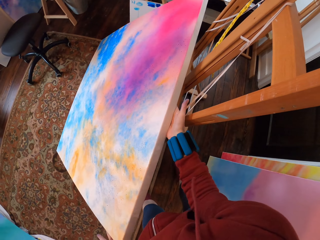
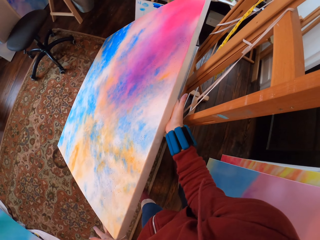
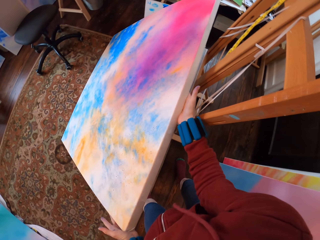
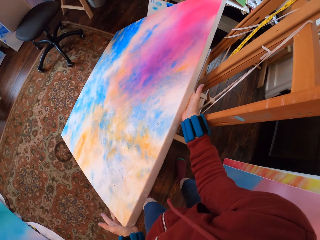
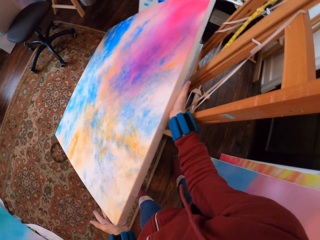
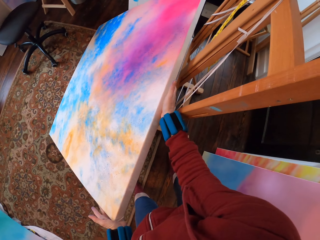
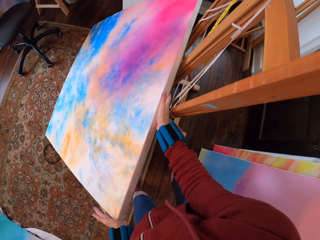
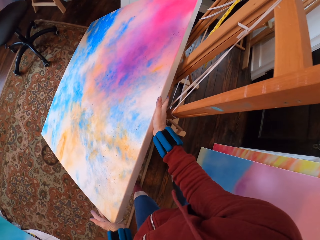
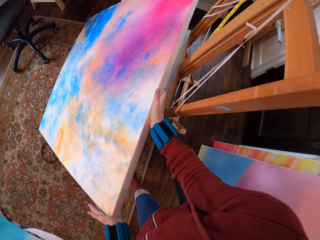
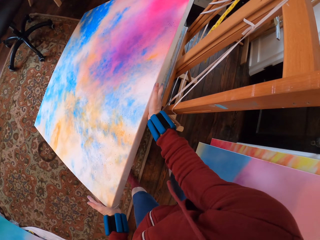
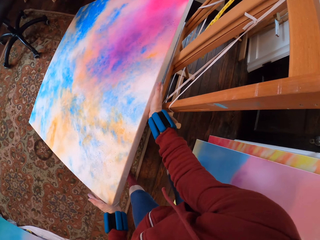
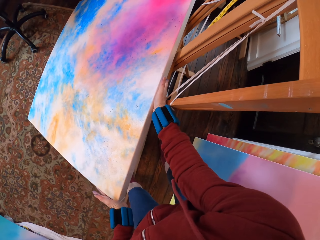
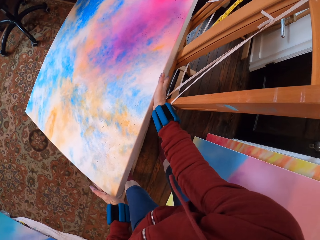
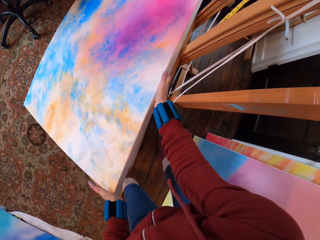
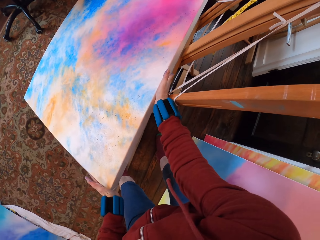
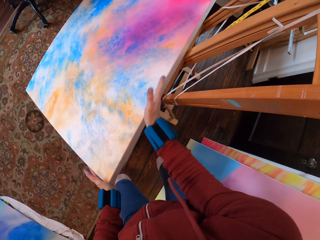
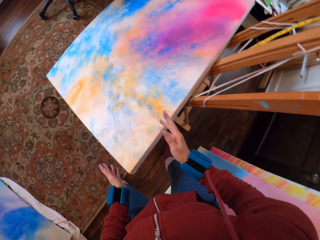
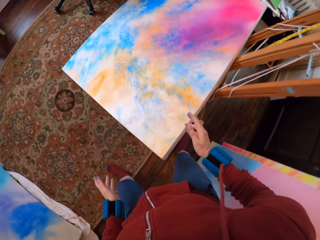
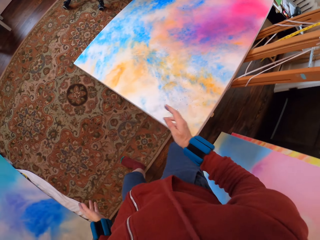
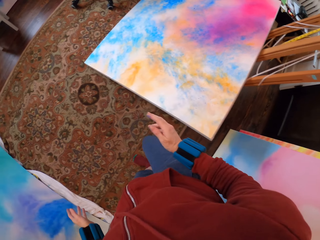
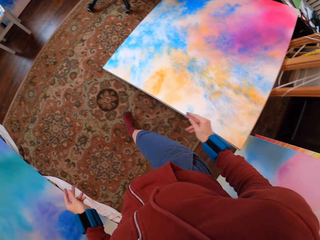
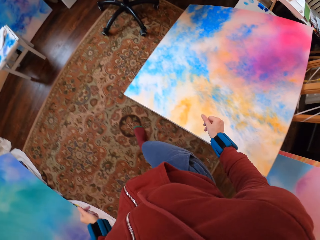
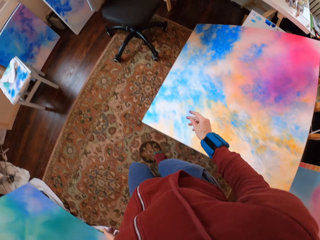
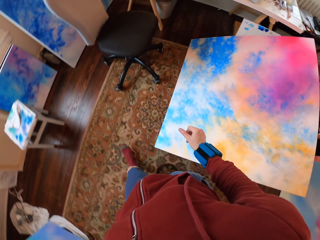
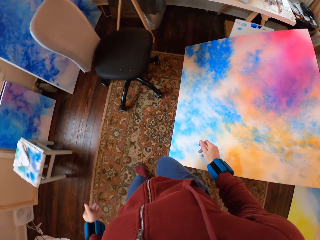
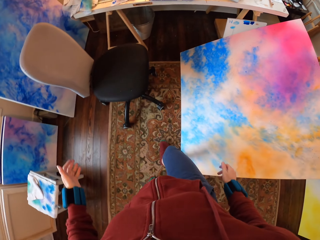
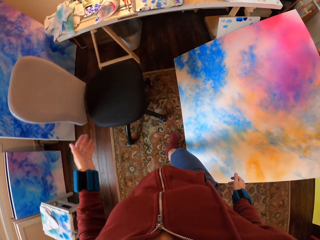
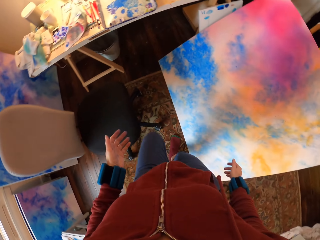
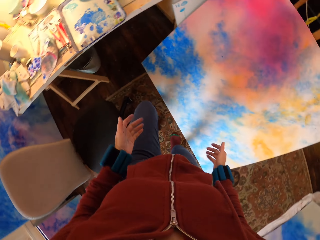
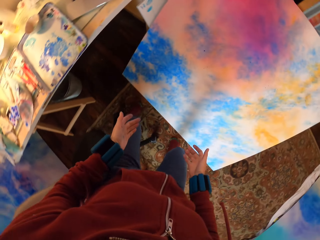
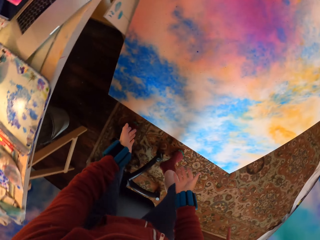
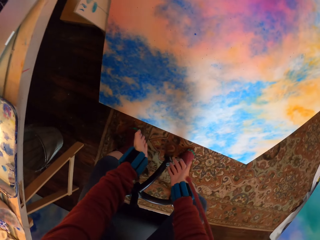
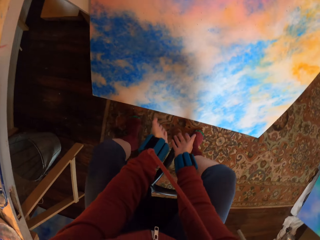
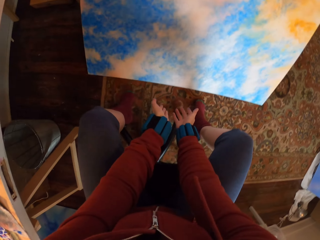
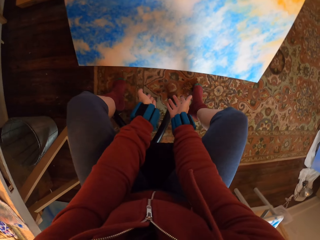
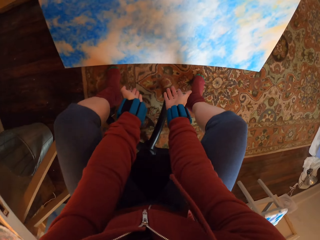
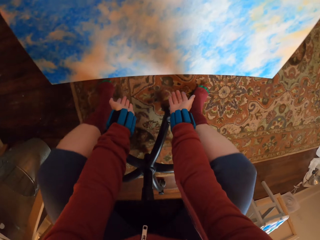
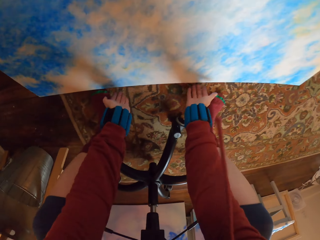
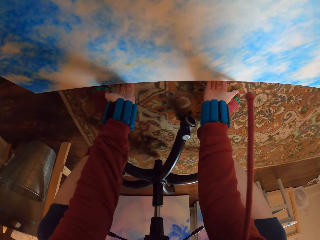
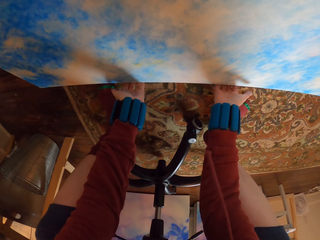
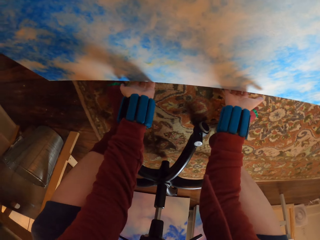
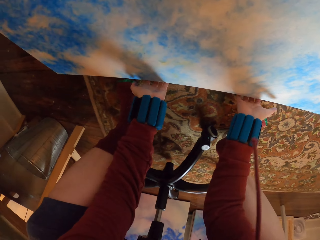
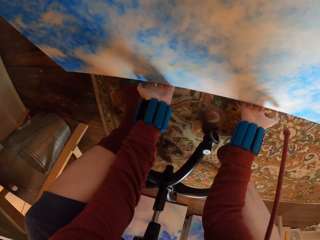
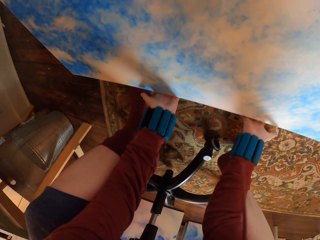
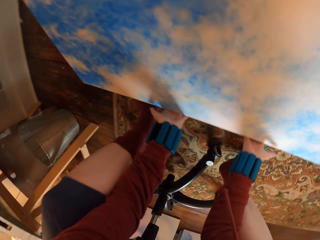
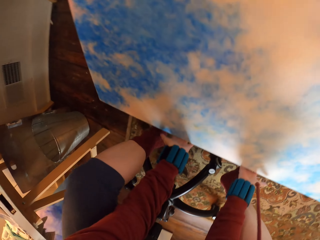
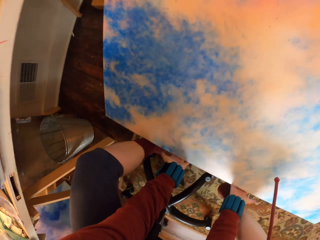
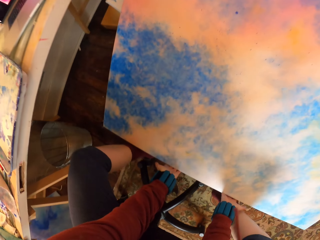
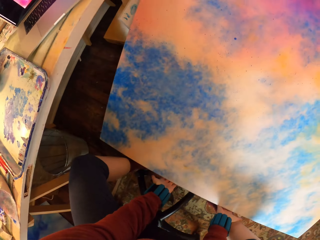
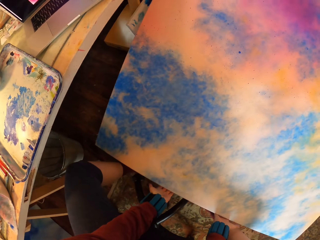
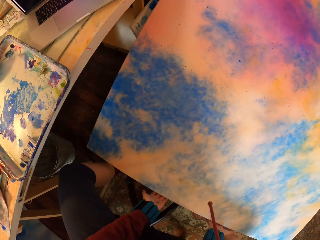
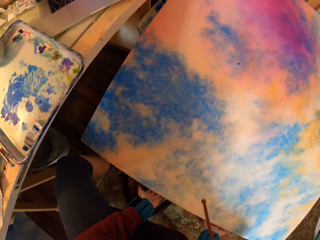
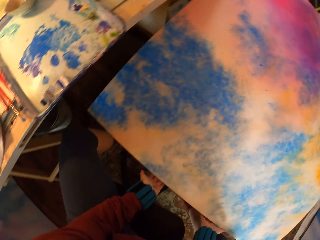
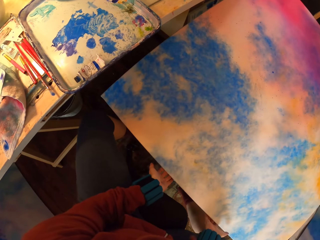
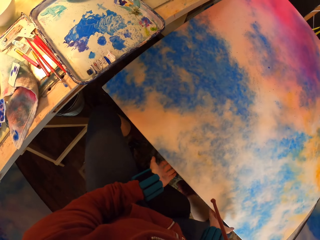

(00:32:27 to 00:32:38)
The camera wearer walks around. They sit. They pick up the Masonite board on the floor.

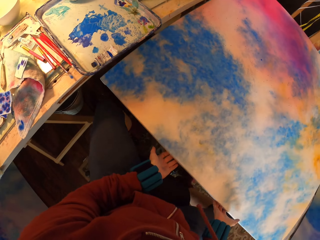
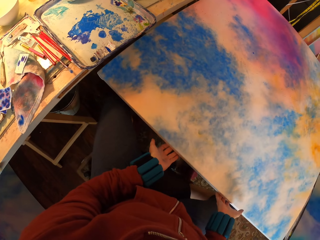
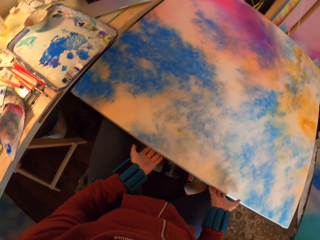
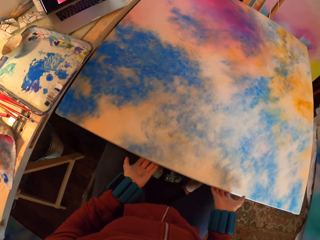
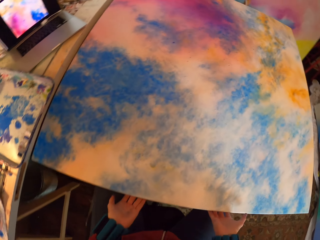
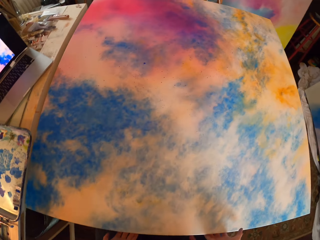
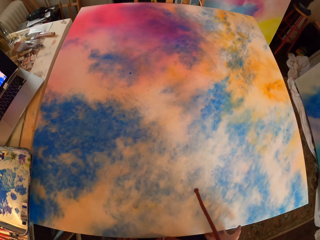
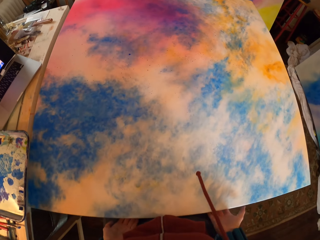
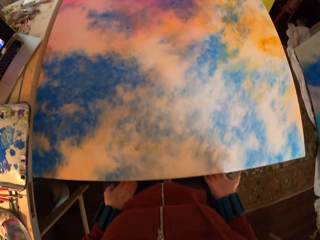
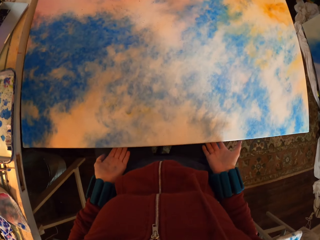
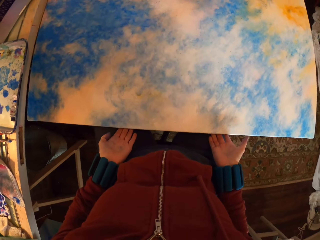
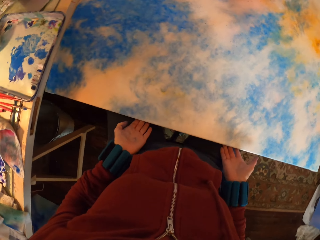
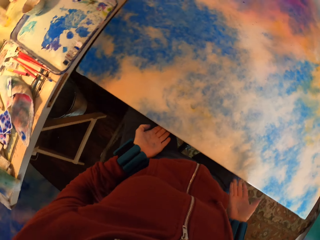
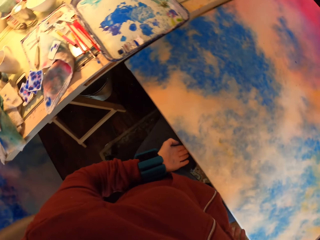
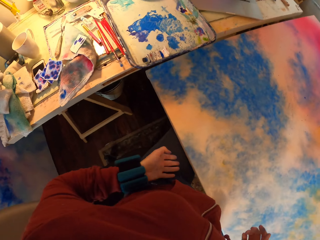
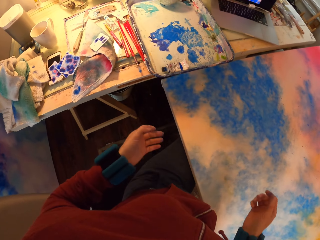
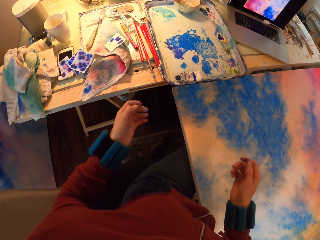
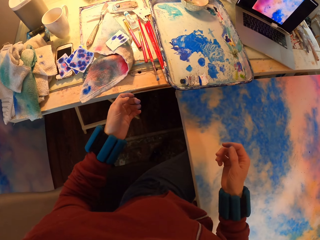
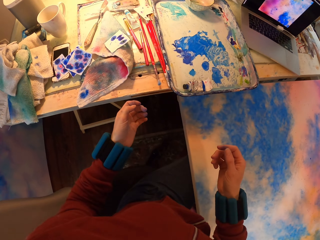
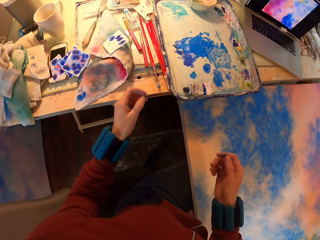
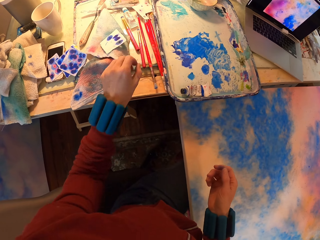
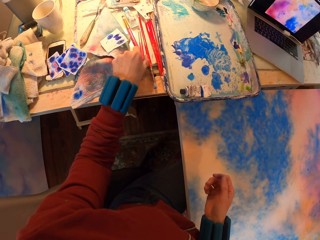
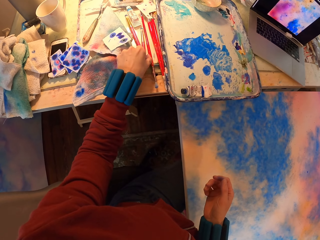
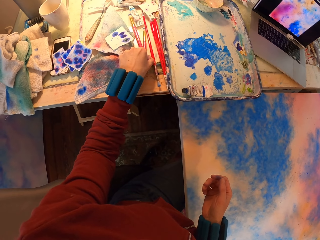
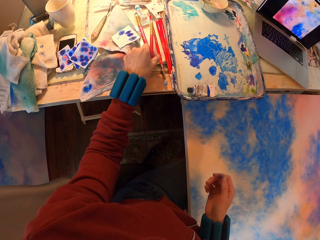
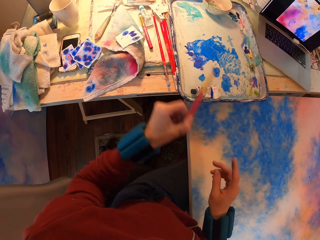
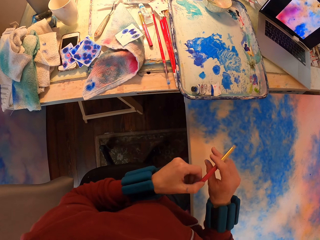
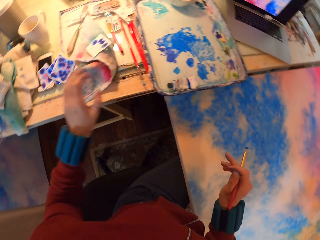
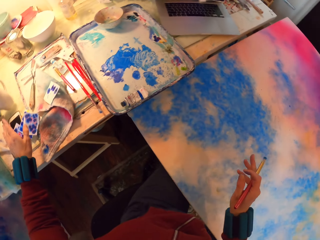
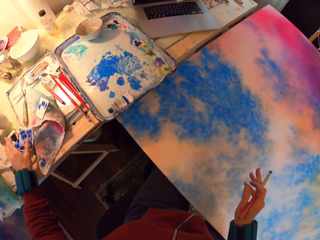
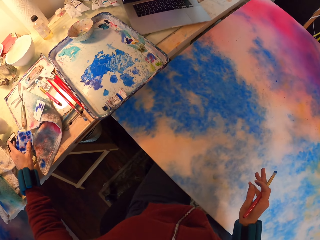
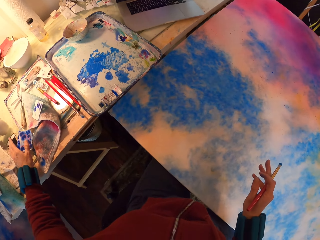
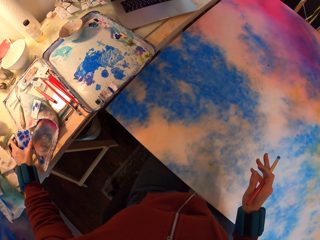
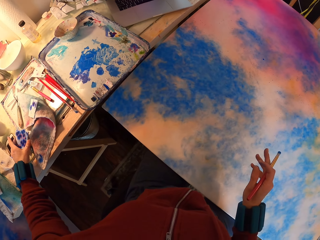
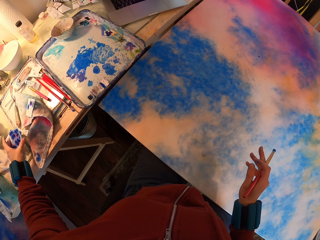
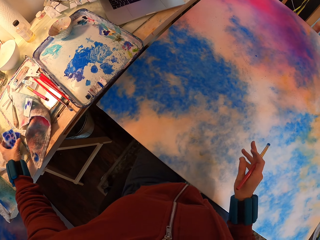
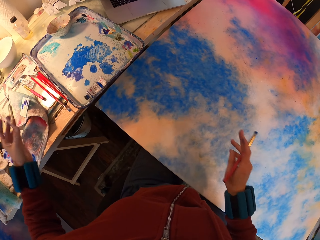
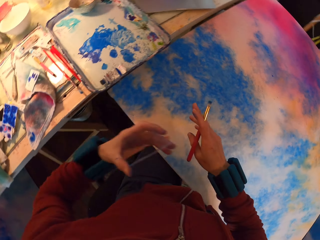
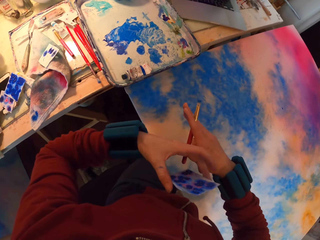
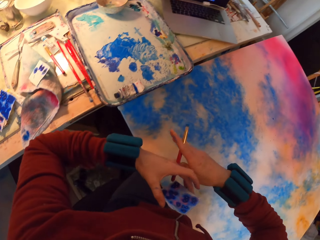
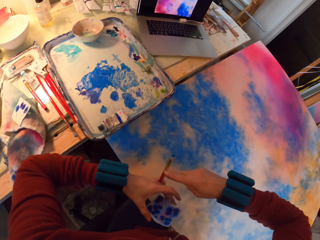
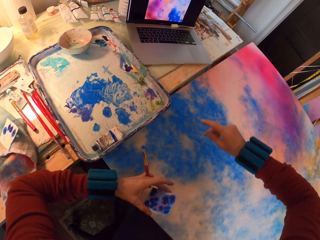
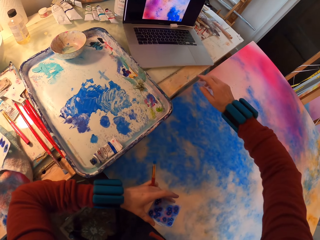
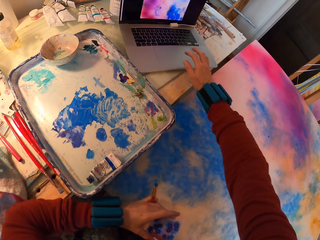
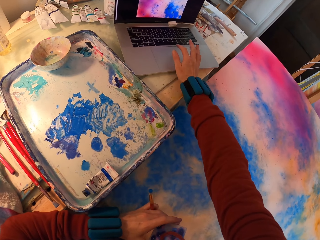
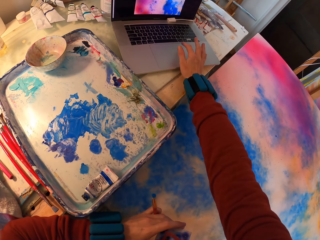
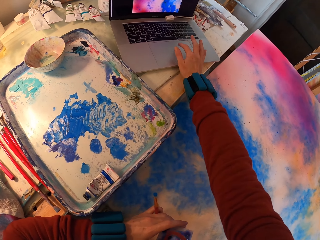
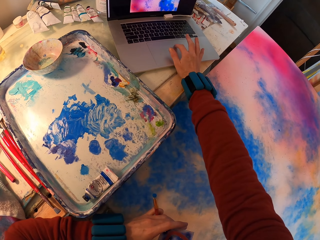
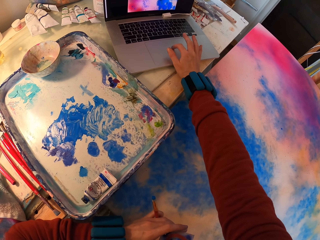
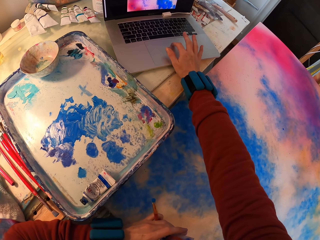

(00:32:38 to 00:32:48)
The camera wearer lifts the canvas and places it on his thighs. He picks up the painting brush on the table. He picks up the watercolor paper. He checks the laptop. He scrolls the laptop.
